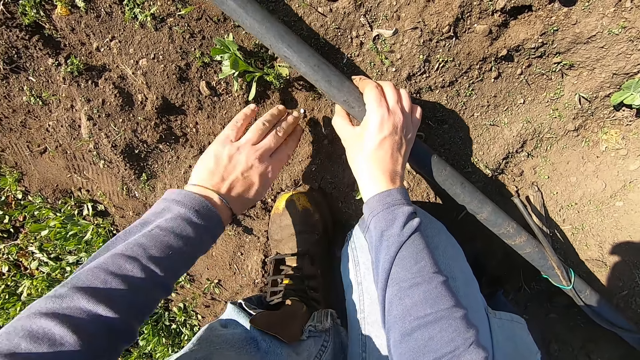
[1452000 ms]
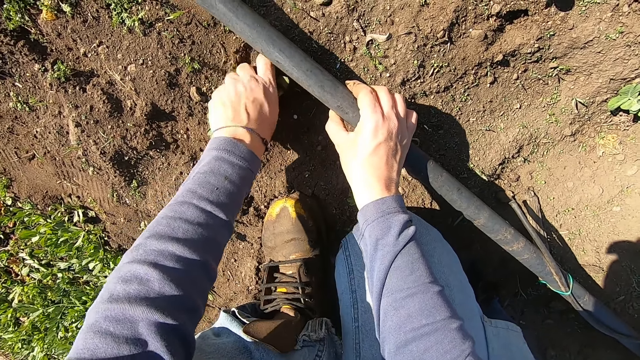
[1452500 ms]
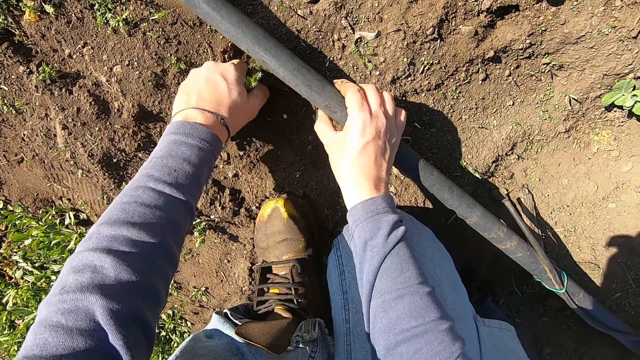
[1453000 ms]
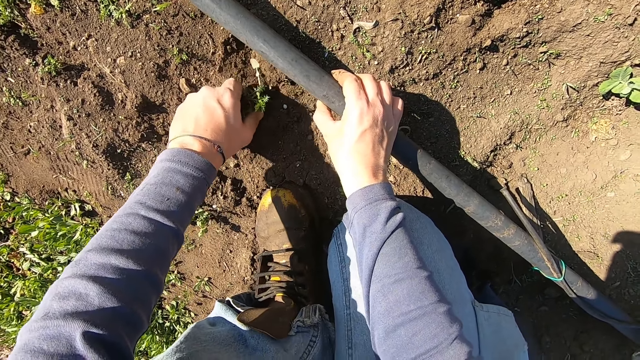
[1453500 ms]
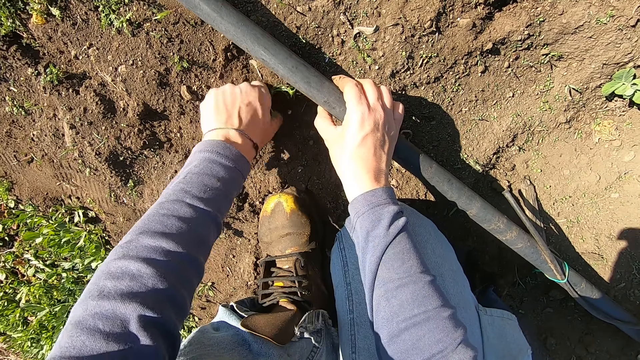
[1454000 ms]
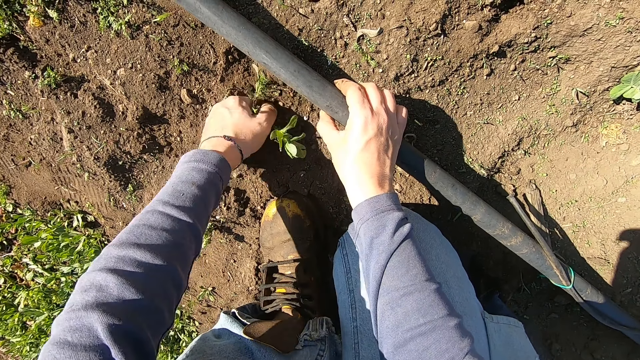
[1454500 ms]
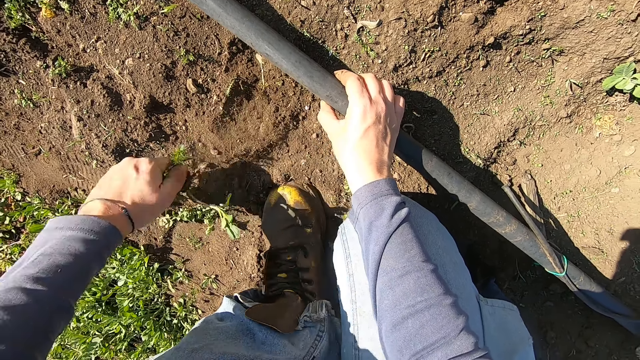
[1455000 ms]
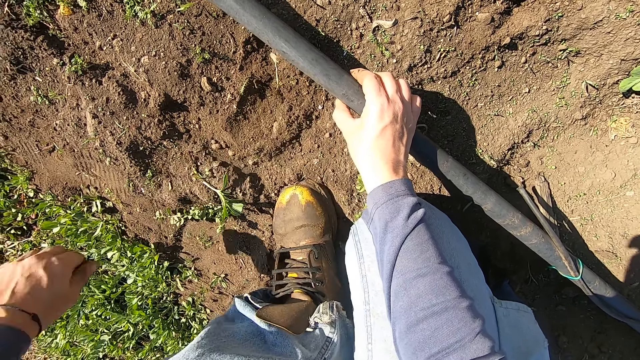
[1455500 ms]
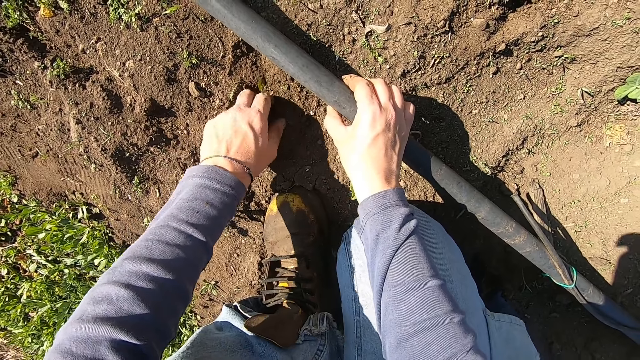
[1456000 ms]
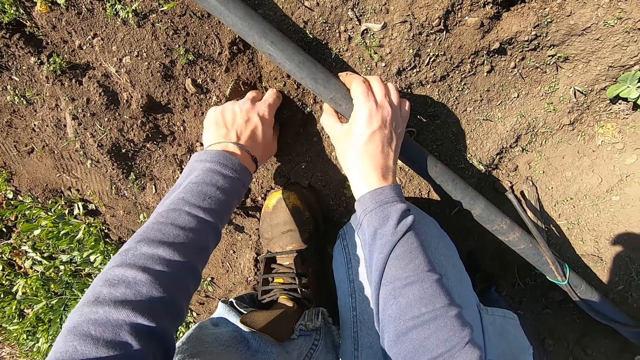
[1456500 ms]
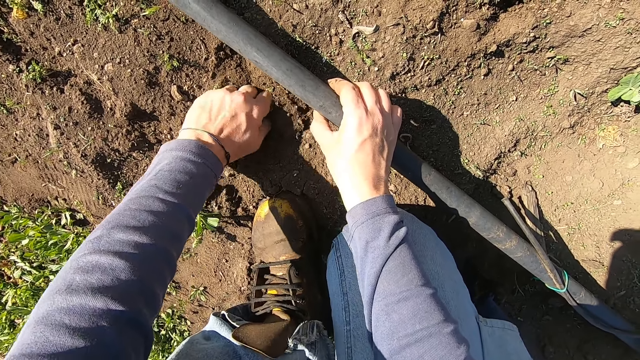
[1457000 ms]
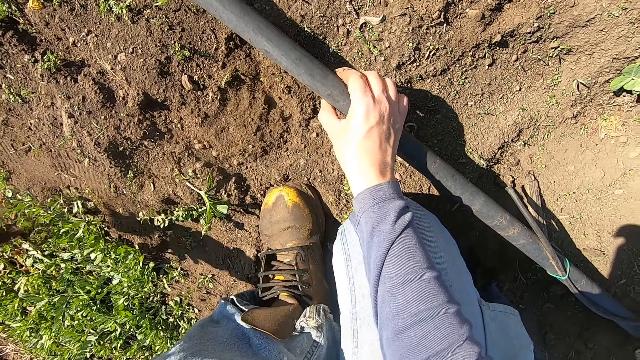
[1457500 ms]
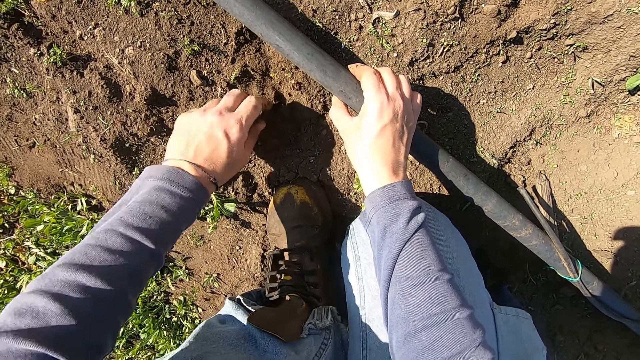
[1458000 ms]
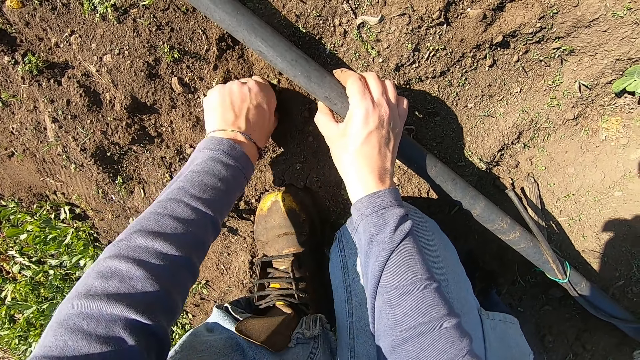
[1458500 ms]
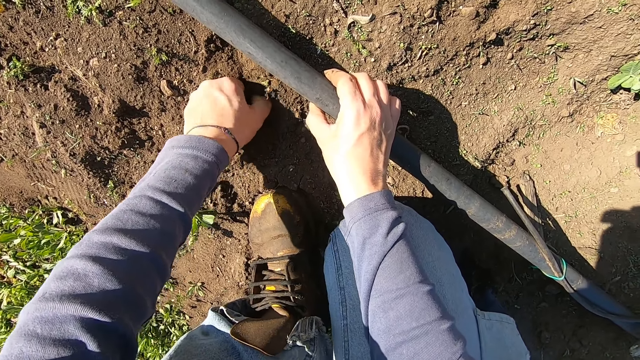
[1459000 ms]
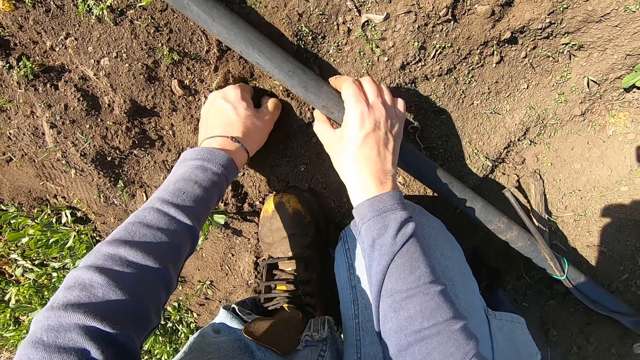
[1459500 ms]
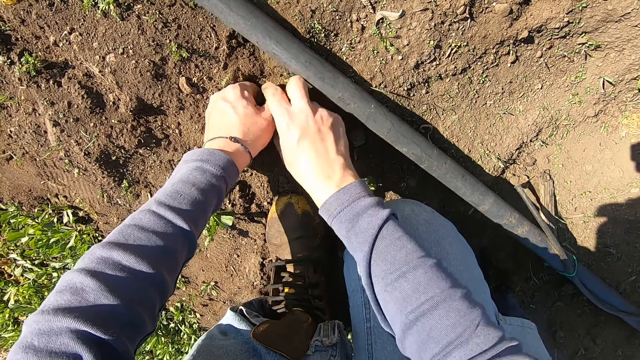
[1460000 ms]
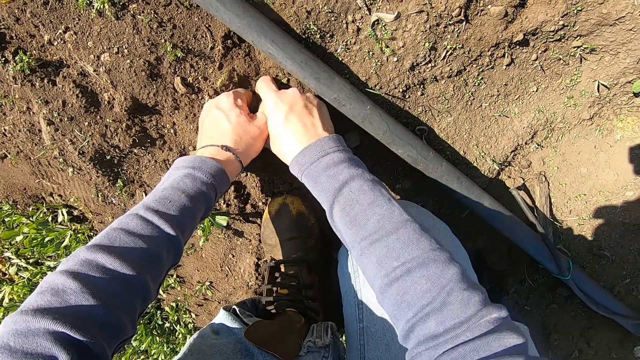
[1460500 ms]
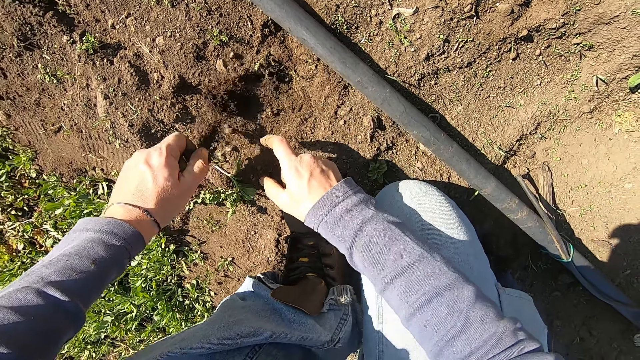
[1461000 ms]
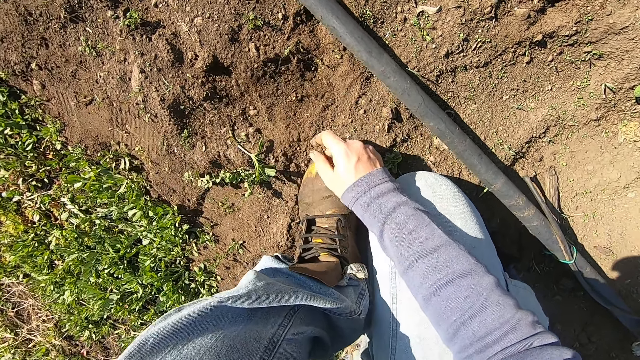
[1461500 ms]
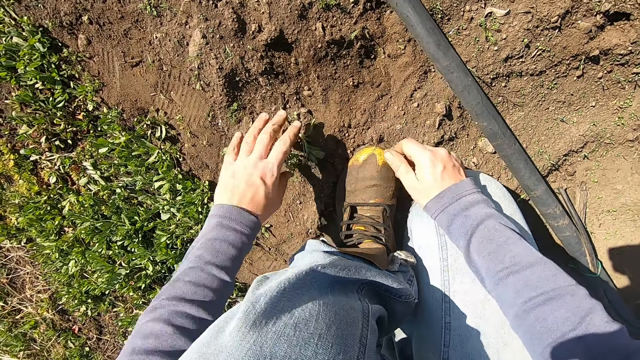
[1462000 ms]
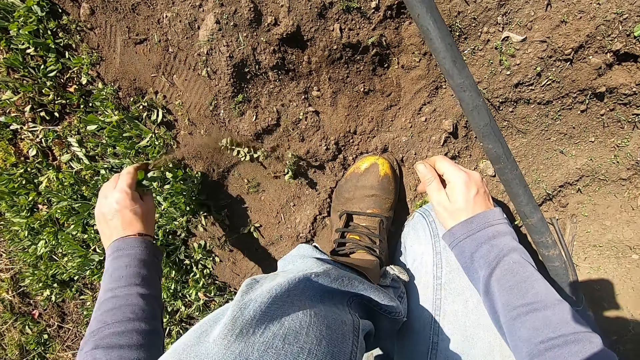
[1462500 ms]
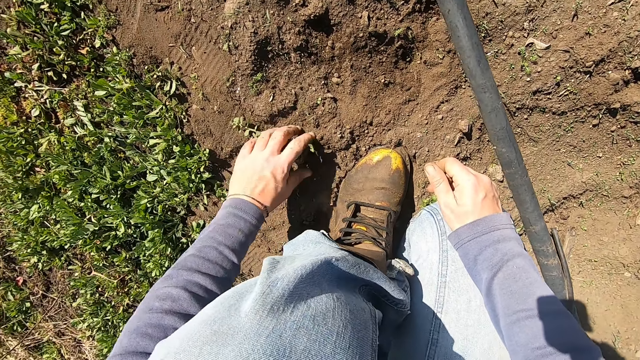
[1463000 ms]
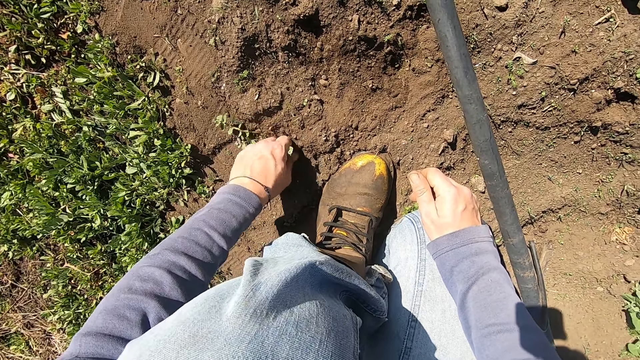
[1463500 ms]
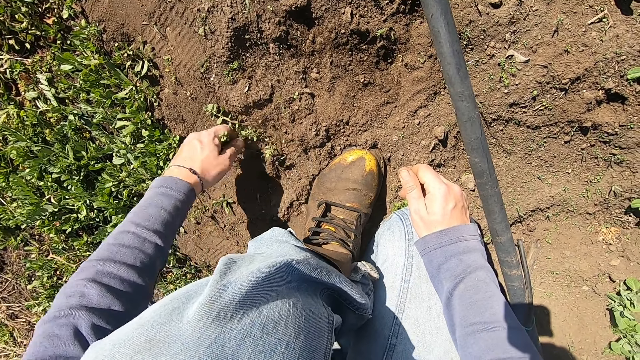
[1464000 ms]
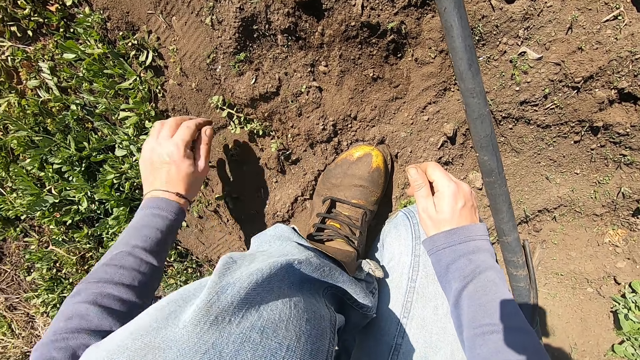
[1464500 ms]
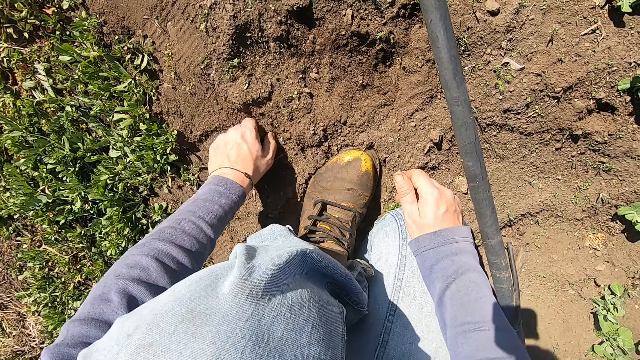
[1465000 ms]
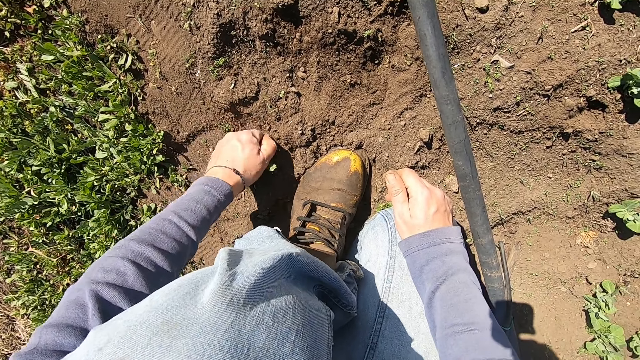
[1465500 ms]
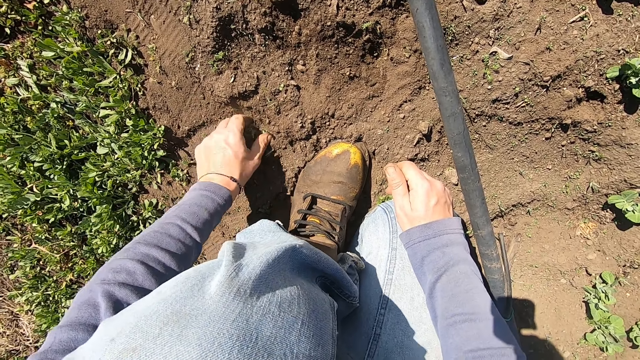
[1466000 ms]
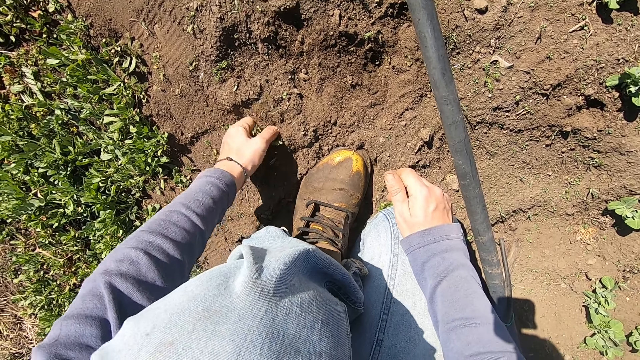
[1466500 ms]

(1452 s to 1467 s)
The camera wearer uproots a weed on the ground with his left hand. He throws away the weed. He uproots a weed on the ground with his left hand. He throws away the weed. He uproots a weed on the ground with his left hand. He uproots the weed on the ground with both hands. He unhands the pipe. He throws away the weed with his left hand. He tosses away a weed on the ground. He uproots a weed on the ground with his left hand. He throws away the weed. He uproots a weed on the ground with his left hand.

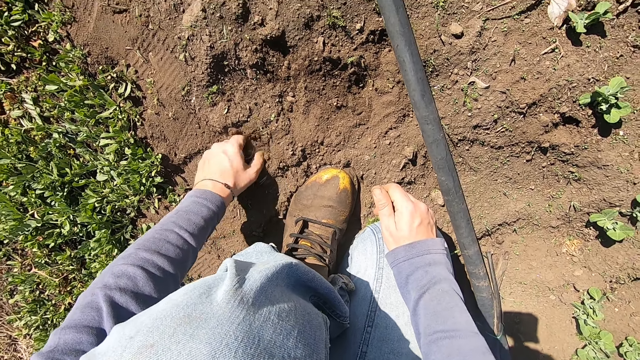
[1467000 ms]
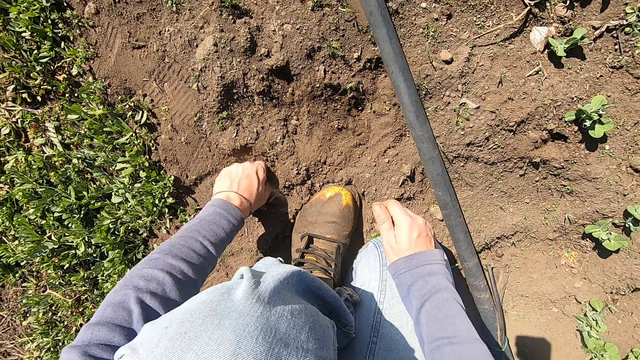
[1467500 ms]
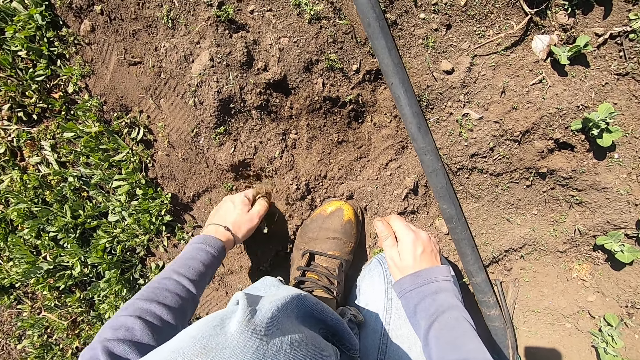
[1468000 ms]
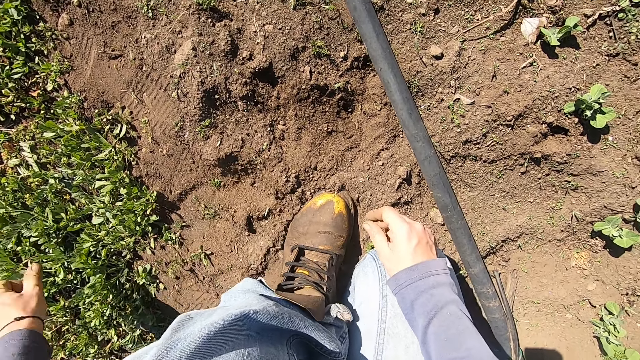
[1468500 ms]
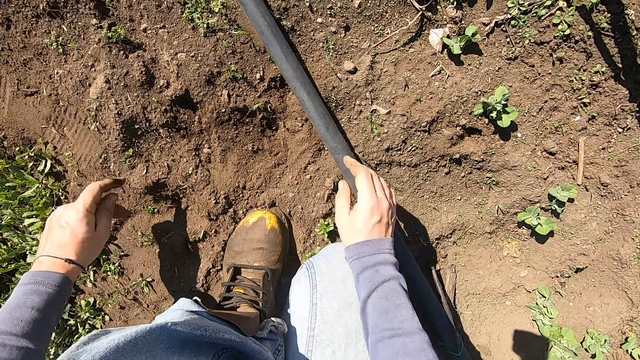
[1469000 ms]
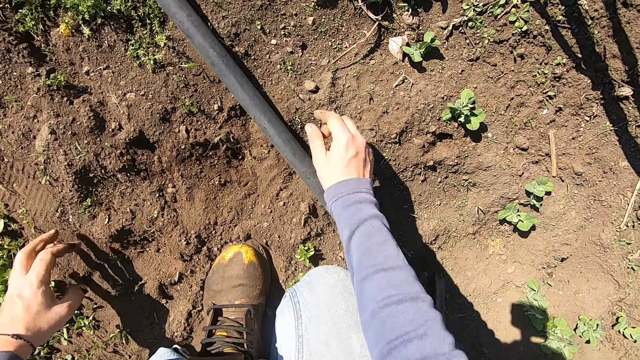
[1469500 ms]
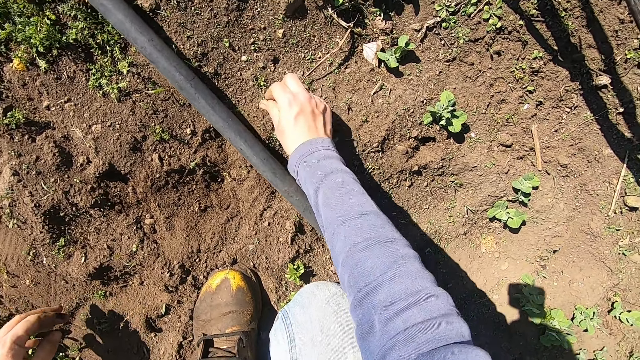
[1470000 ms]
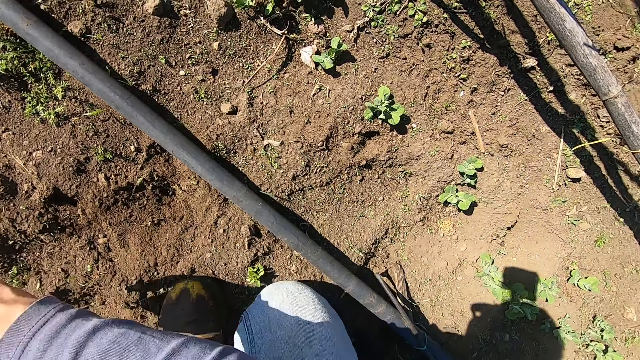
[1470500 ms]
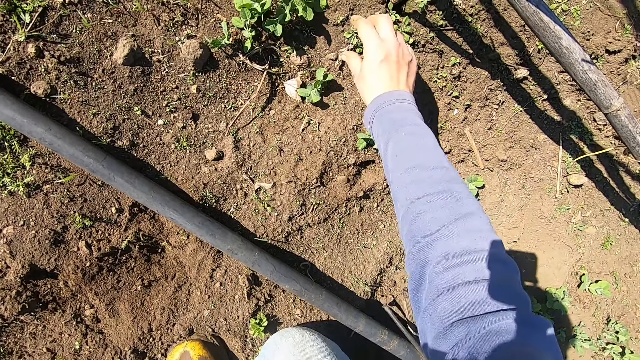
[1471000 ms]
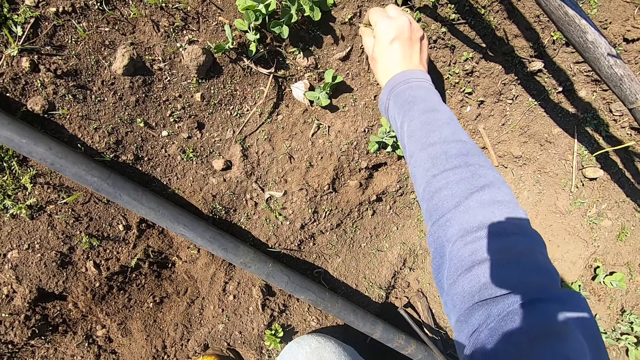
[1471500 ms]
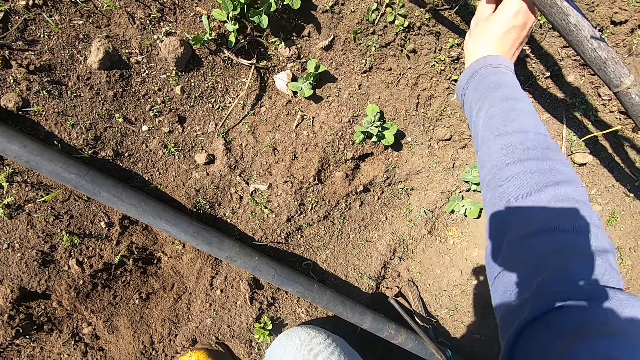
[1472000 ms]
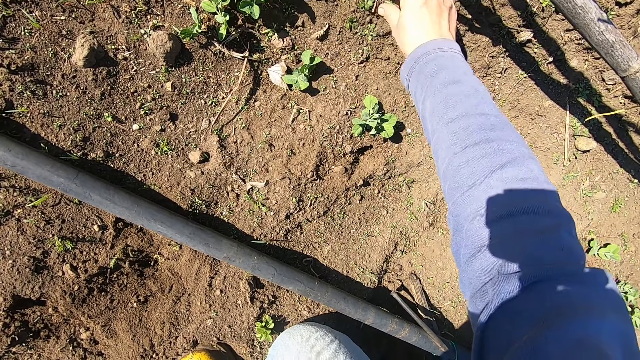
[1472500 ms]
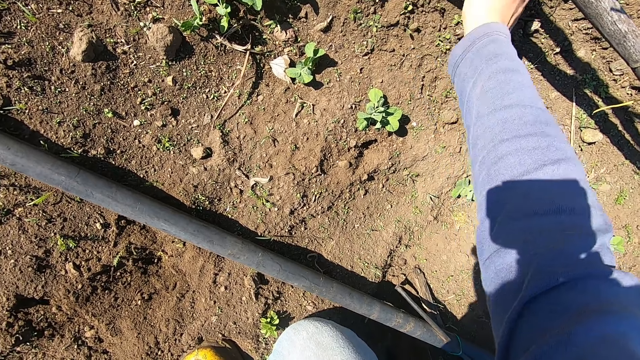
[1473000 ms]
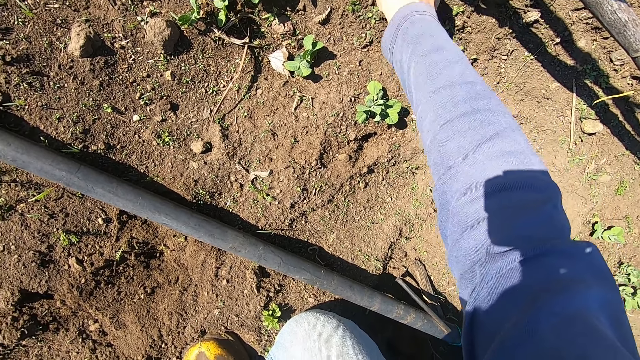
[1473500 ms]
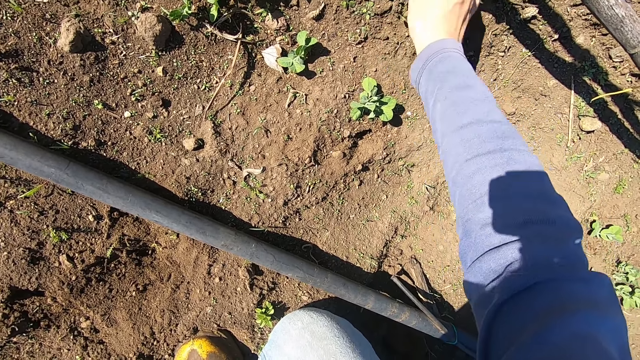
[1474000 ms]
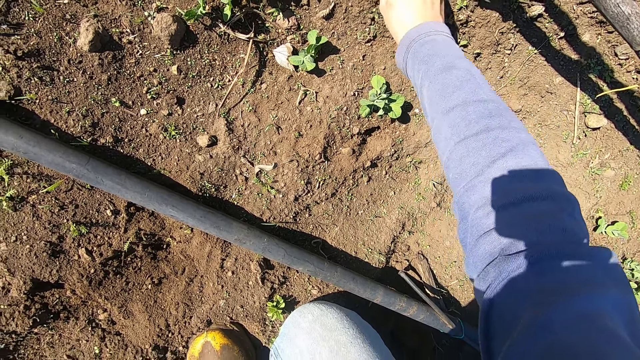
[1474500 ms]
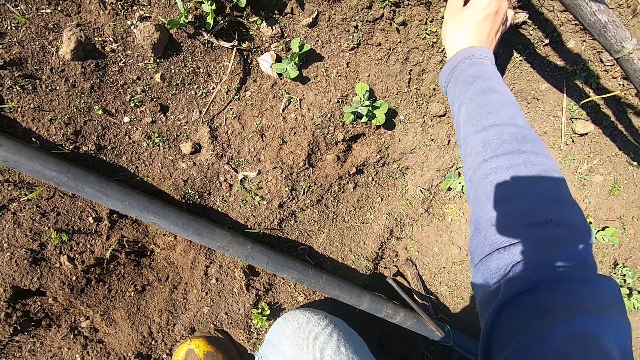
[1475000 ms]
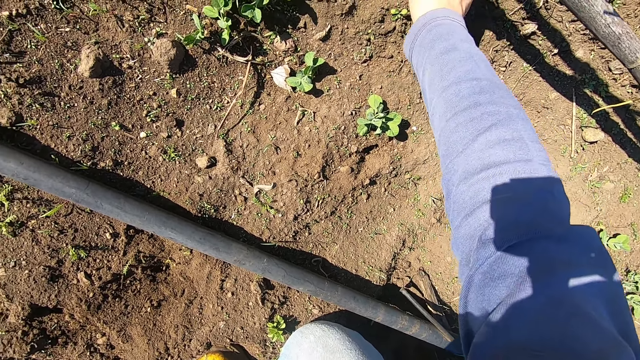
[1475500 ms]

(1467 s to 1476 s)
The camera wearer throws away the weed. He uproots a weed on the ground with his right hand. He throws away the weed. He uproots a weed on the ground with his right hand. He throws away the weed. He uproots a weed on the ground with his right hand. He throws away the weed. He uproots a weed on the ground with his right hand. He throws away the weed.
